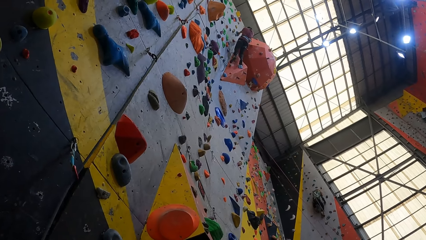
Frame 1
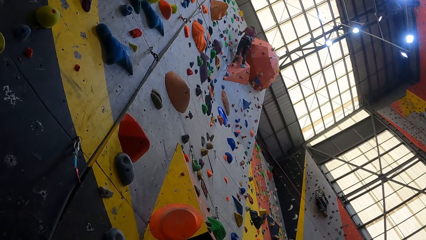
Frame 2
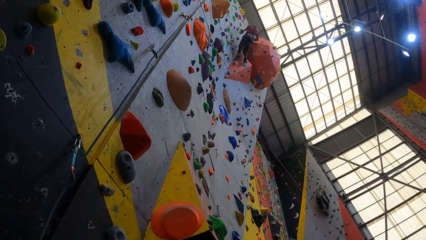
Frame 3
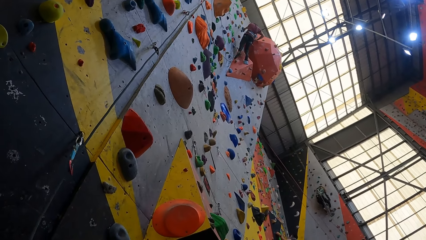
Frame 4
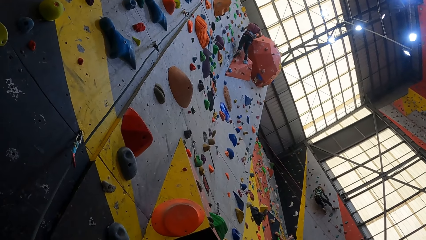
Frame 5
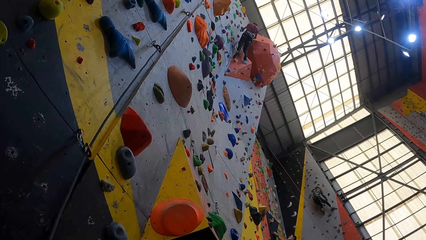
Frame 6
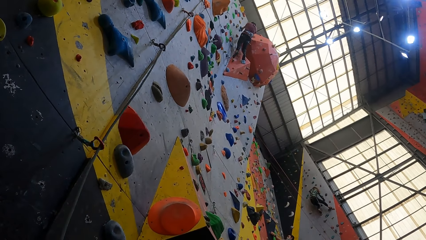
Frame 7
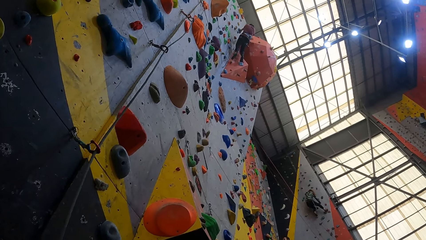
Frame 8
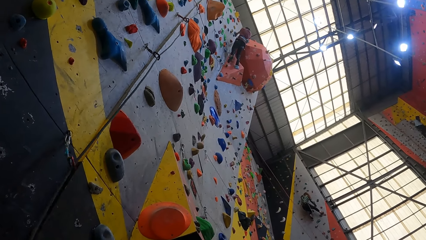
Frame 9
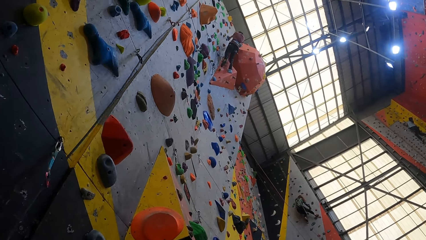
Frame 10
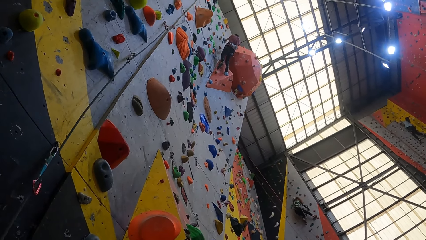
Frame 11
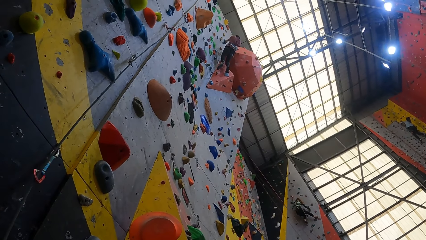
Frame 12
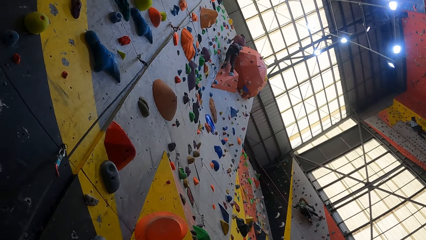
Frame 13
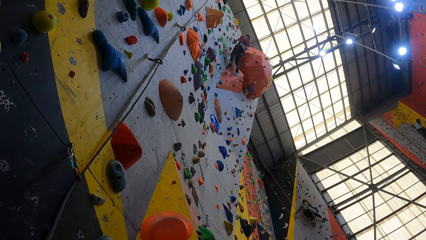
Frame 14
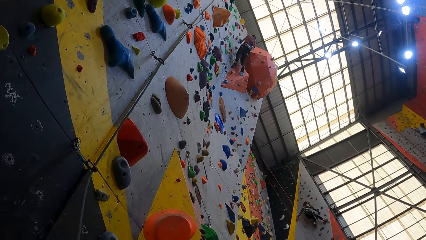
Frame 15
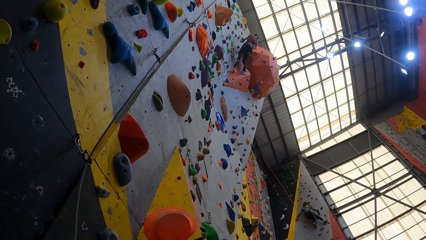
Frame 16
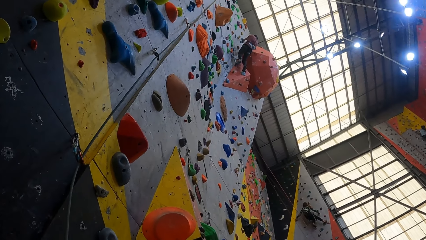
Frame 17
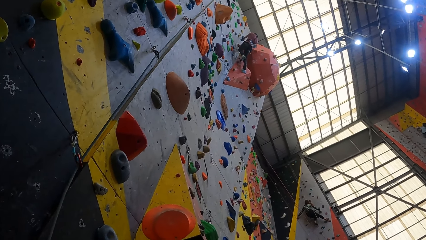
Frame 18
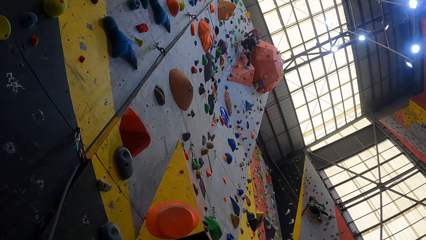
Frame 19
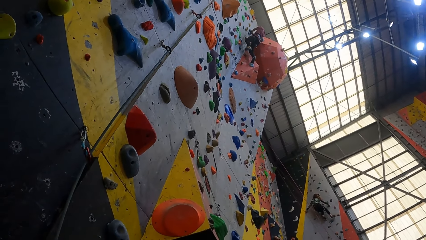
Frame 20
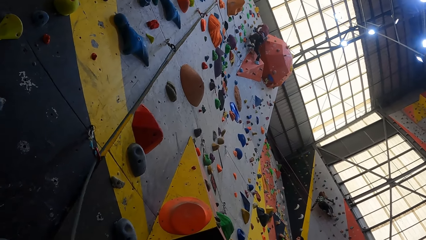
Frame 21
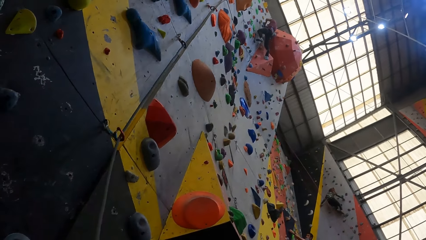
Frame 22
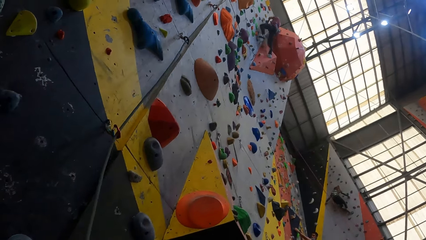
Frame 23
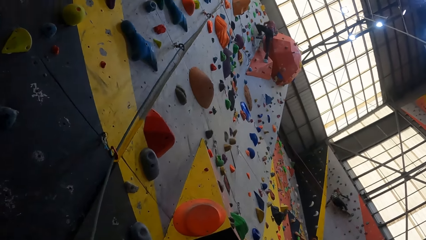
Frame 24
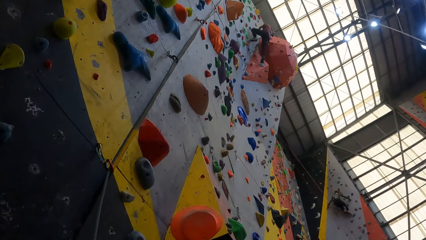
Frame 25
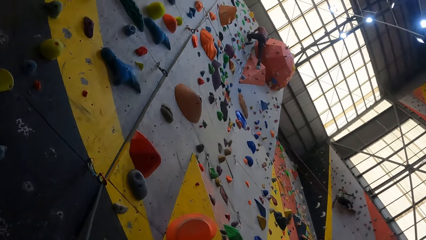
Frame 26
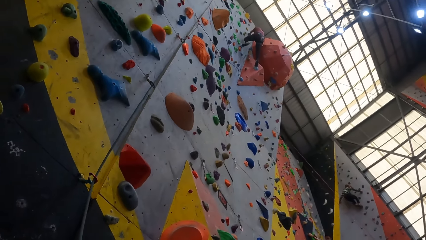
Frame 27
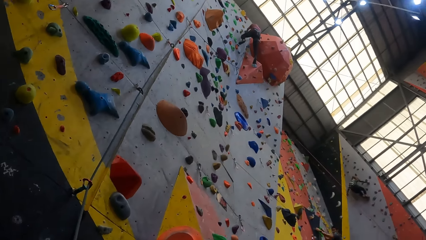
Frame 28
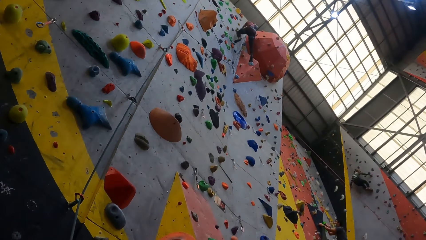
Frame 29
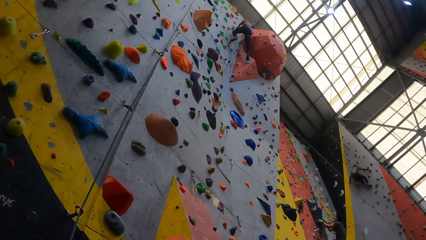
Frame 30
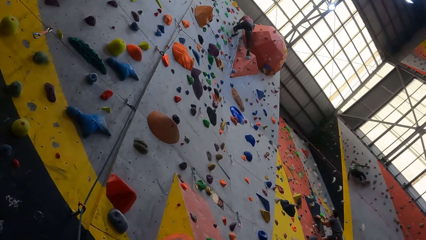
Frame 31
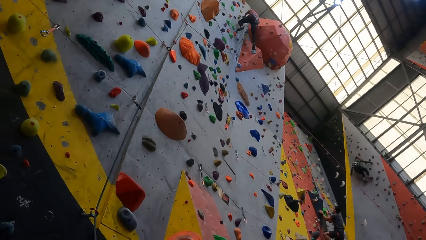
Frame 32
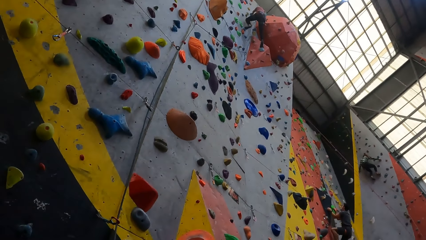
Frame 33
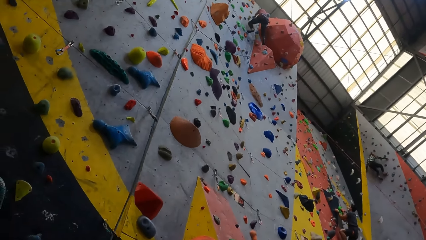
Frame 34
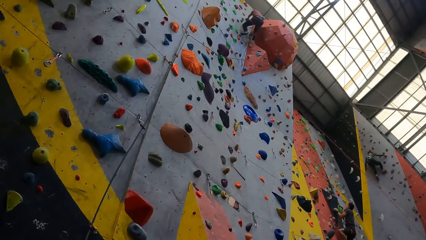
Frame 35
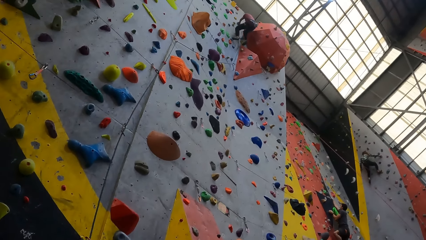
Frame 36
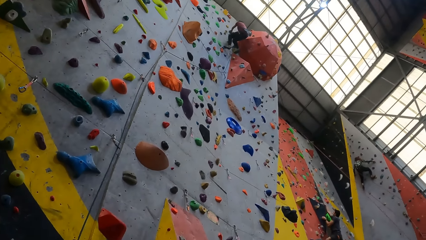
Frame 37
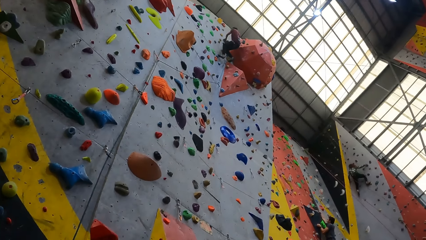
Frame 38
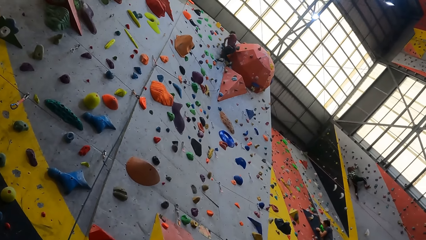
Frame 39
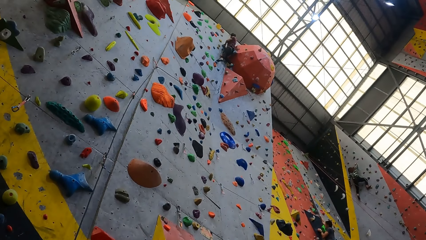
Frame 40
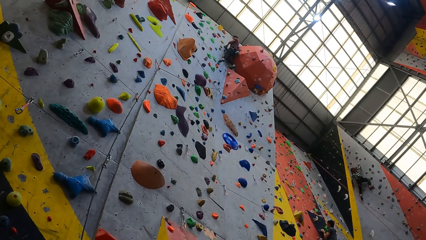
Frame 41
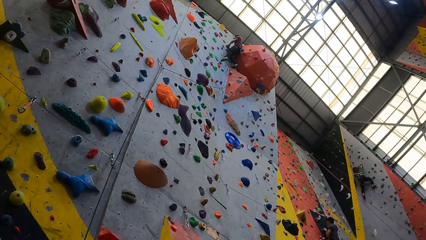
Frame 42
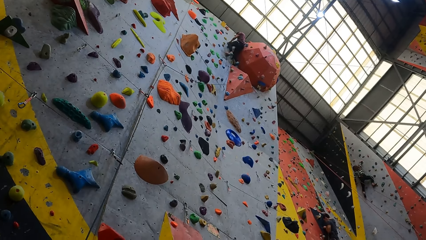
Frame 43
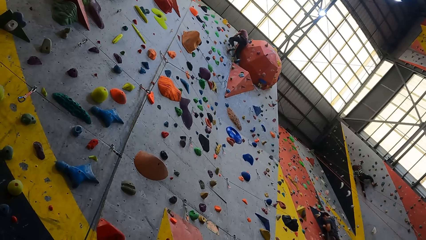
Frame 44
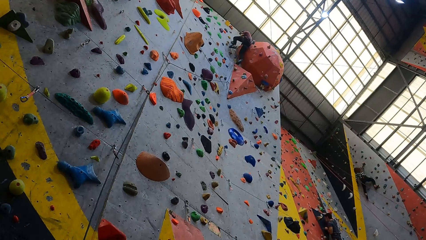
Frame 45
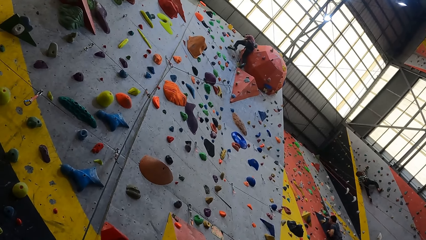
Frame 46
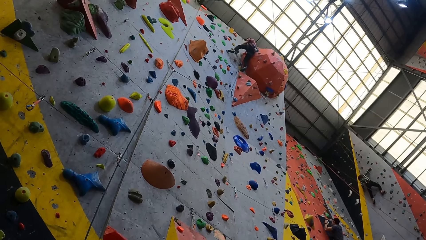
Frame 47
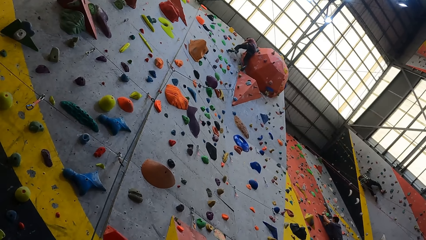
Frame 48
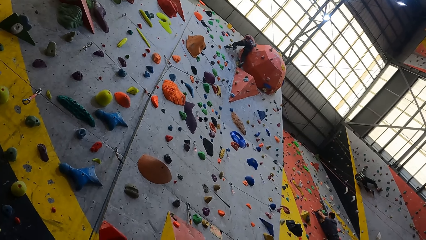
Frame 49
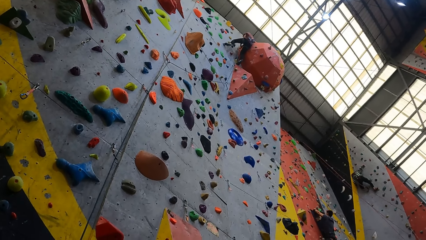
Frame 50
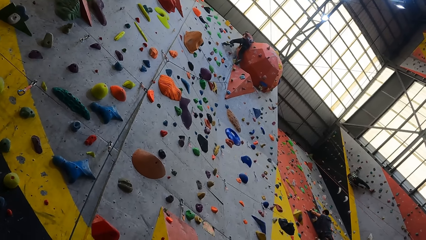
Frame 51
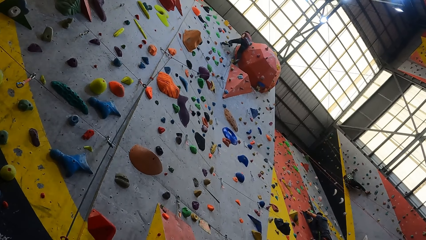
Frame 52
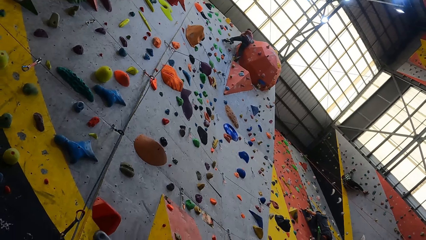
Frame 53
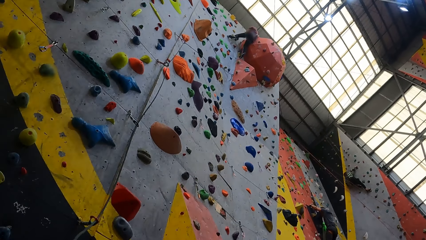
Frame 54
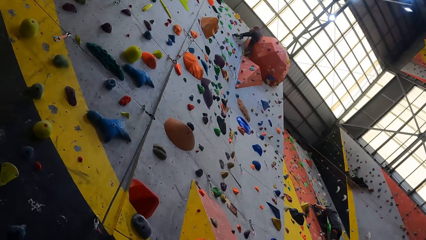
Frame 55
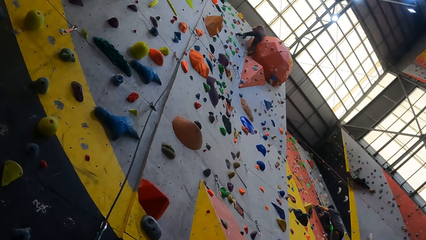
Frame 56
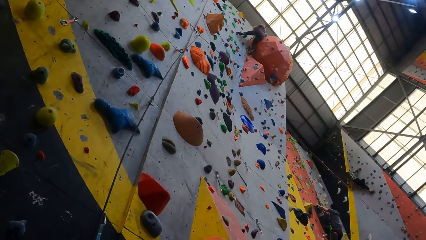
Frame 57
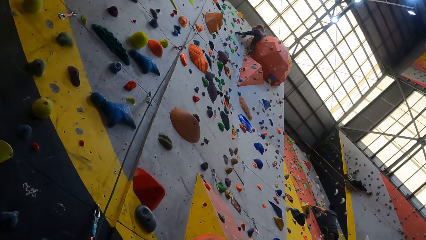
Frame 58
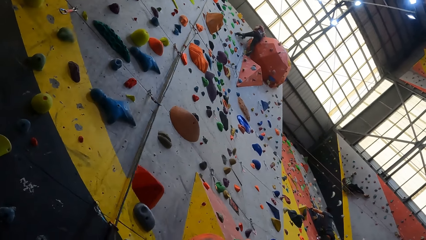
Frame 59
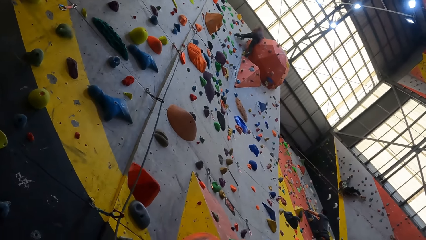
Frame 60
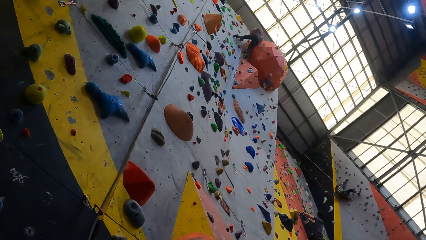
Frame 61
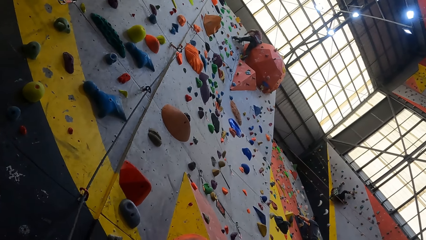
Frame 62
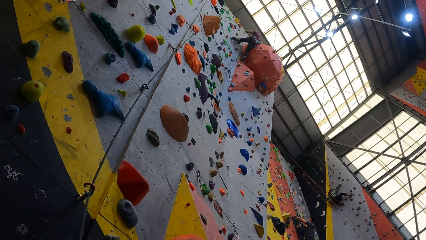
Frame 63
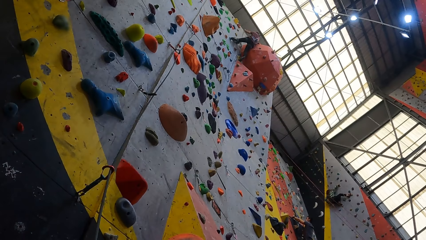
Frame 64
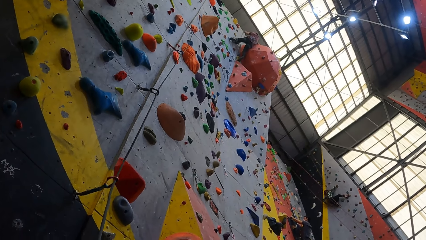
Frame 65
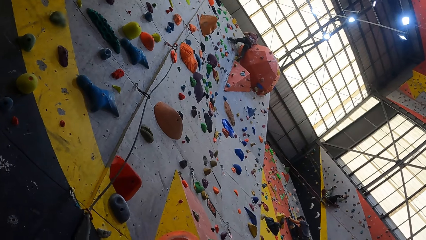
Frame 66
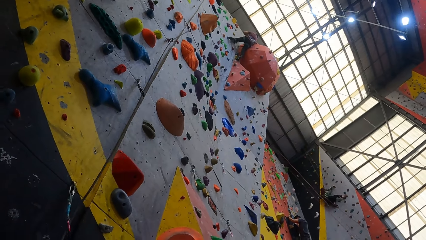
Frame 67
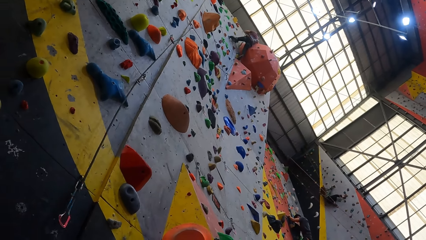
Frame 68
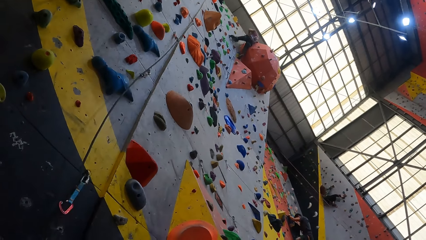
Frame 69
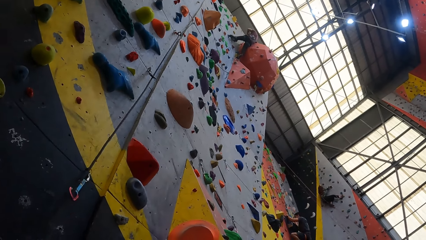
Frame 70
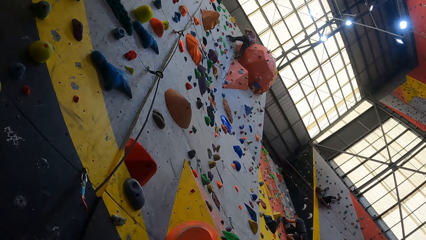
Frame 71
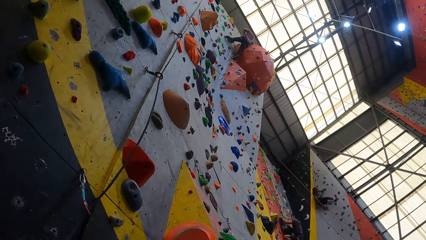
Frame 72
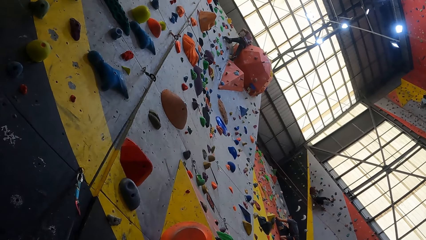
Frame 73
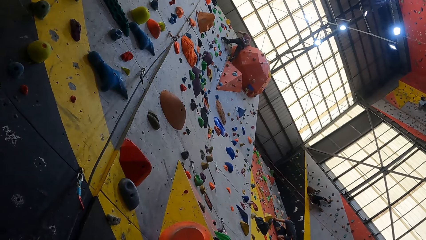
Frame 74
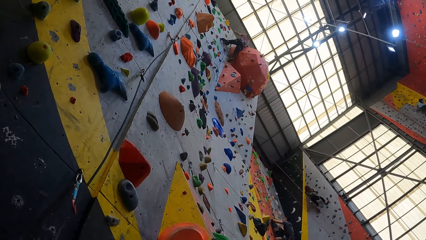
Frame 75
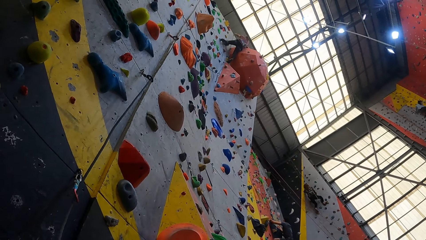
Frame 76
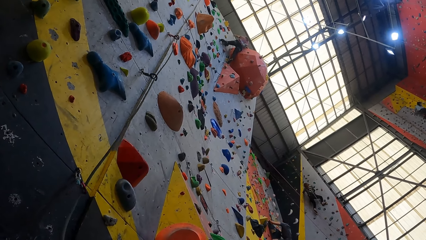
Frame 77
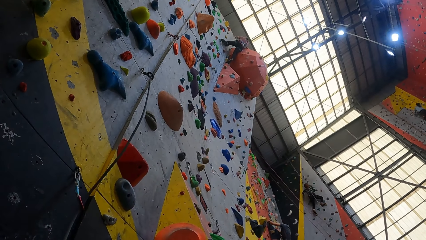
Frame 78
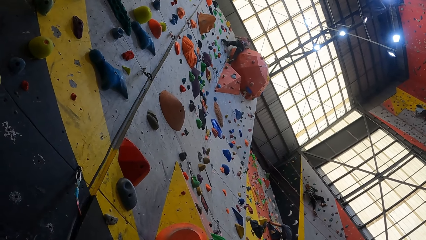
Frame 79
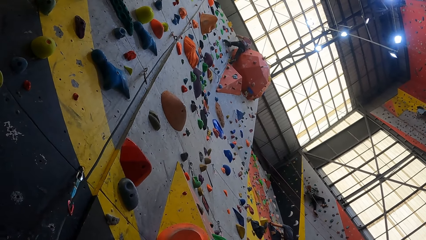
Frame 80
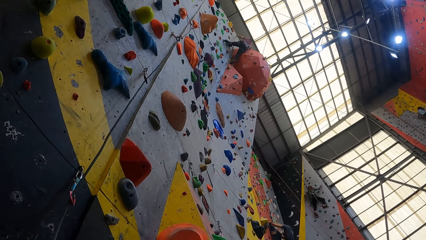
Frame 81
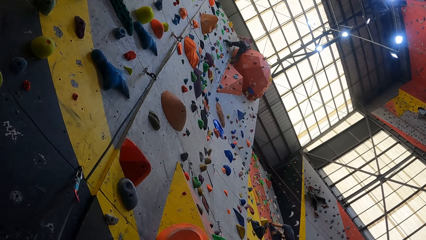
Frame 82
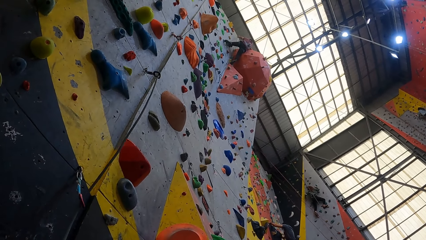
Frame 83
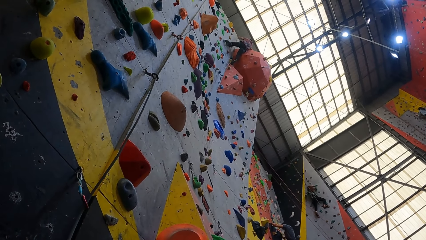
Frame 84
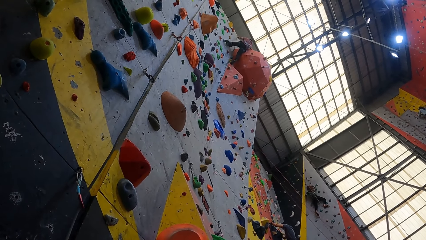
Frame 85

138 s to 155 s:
A man adjusts the rope. The man climbs the rock climbing.
